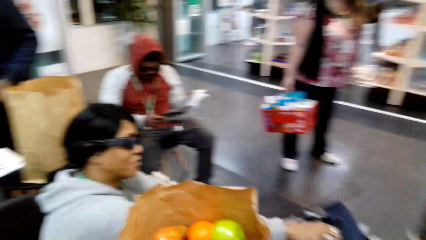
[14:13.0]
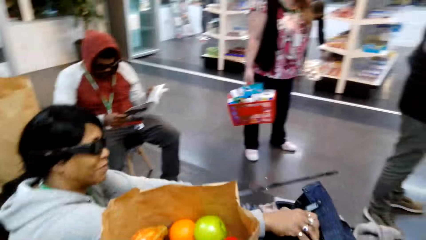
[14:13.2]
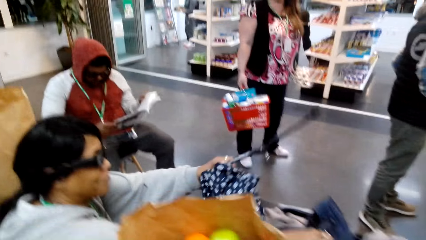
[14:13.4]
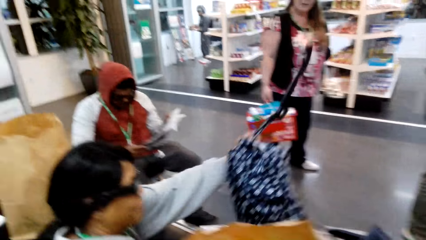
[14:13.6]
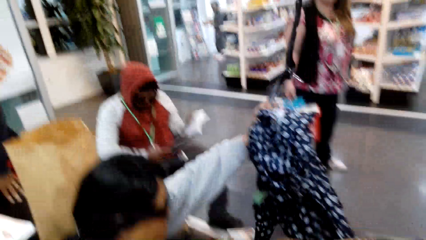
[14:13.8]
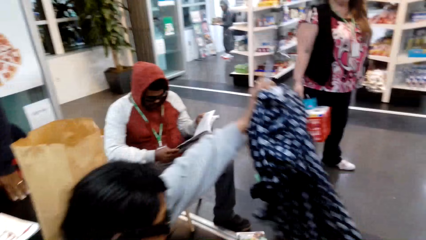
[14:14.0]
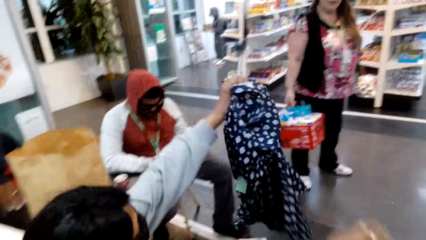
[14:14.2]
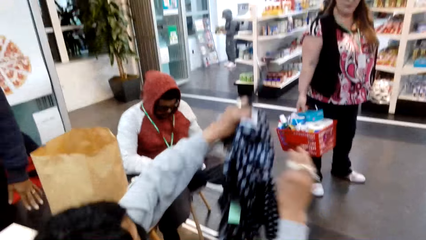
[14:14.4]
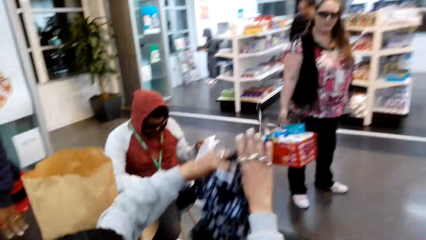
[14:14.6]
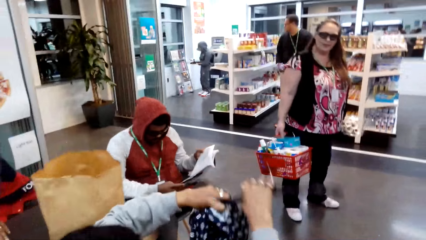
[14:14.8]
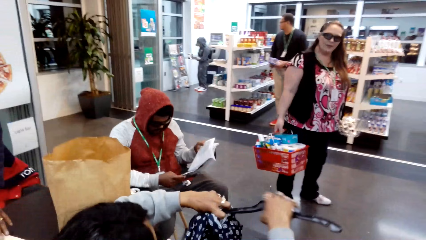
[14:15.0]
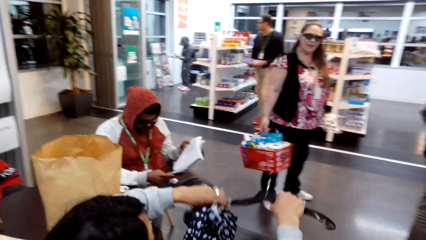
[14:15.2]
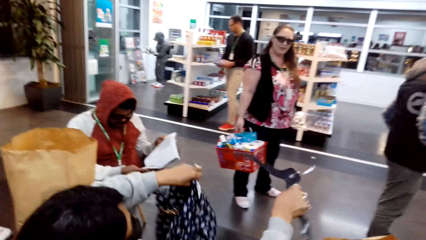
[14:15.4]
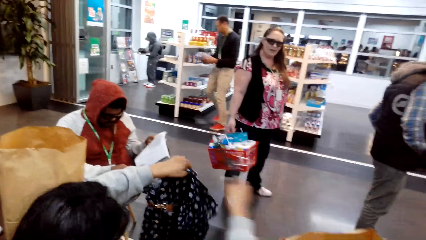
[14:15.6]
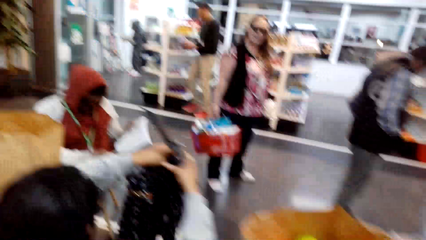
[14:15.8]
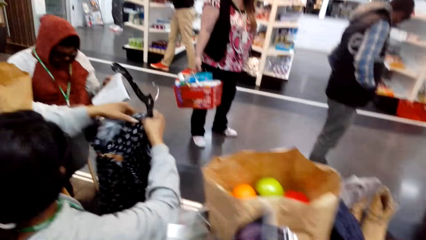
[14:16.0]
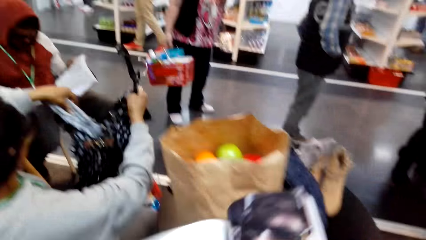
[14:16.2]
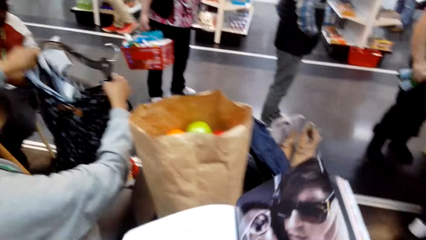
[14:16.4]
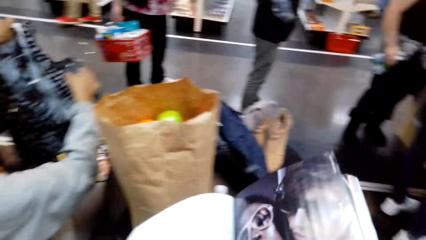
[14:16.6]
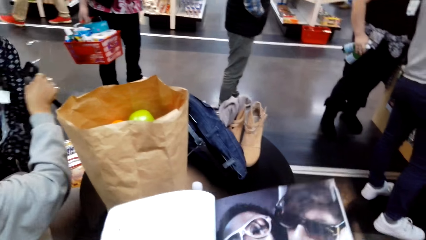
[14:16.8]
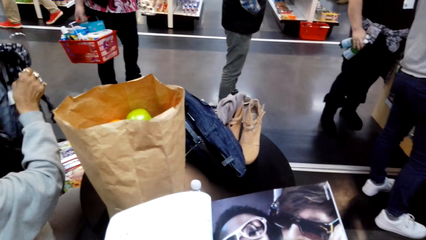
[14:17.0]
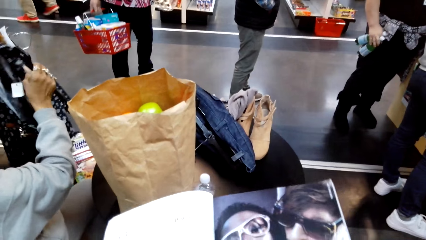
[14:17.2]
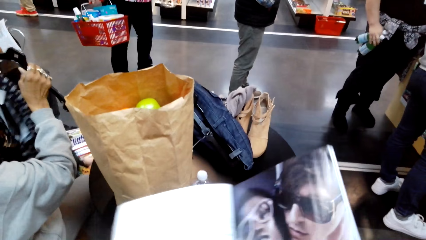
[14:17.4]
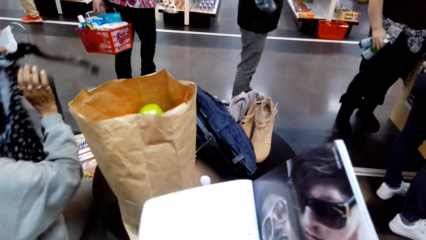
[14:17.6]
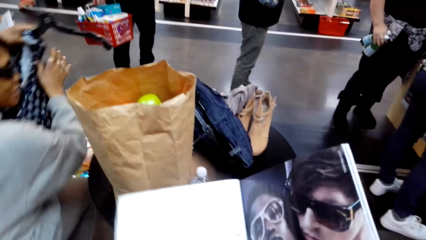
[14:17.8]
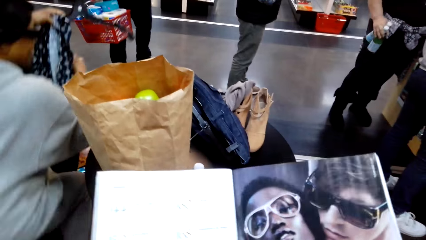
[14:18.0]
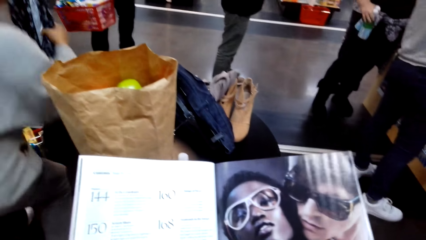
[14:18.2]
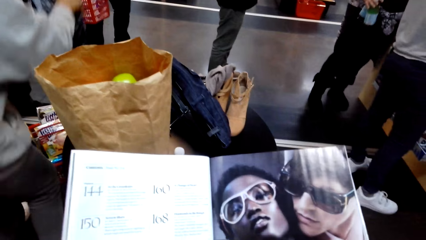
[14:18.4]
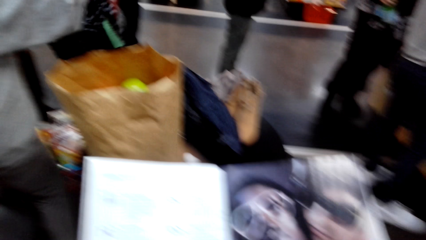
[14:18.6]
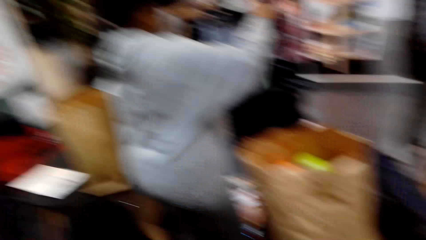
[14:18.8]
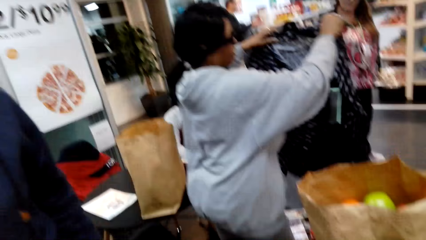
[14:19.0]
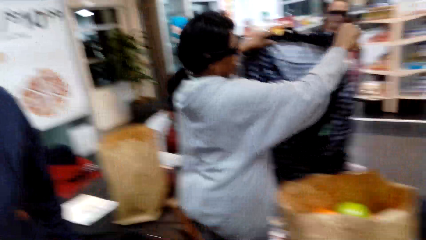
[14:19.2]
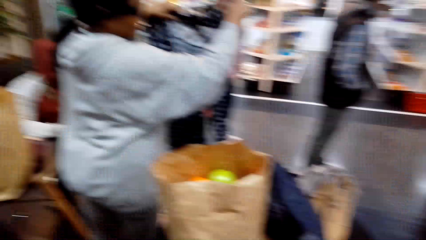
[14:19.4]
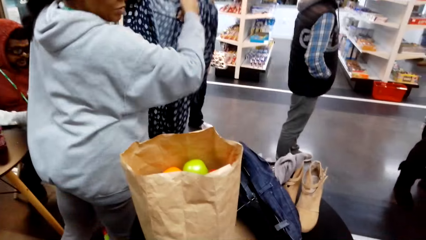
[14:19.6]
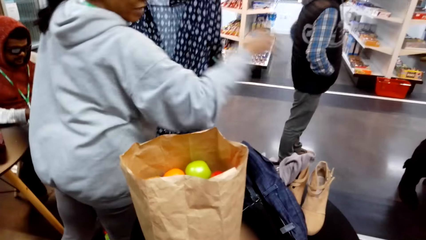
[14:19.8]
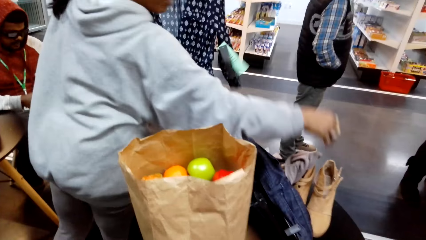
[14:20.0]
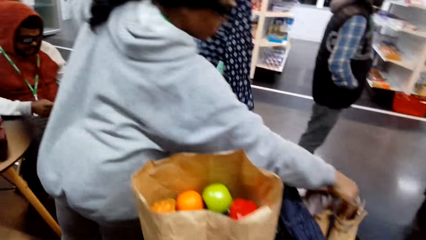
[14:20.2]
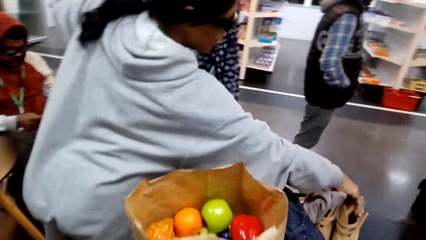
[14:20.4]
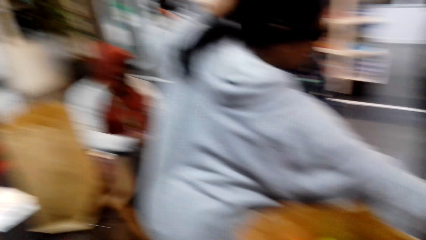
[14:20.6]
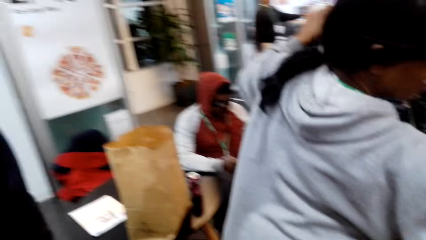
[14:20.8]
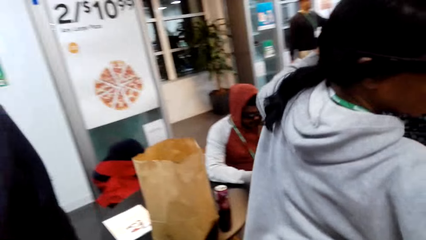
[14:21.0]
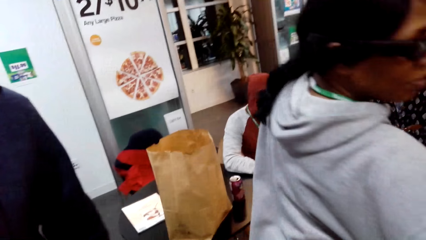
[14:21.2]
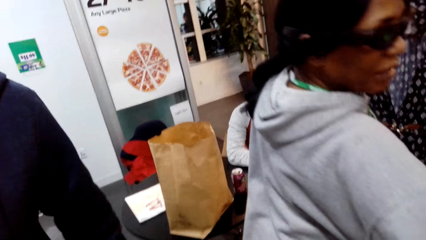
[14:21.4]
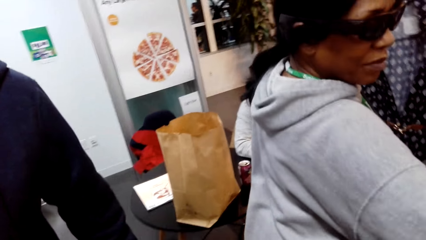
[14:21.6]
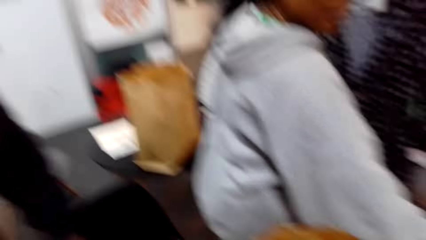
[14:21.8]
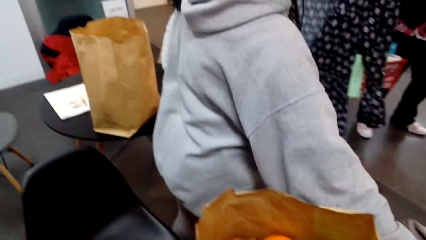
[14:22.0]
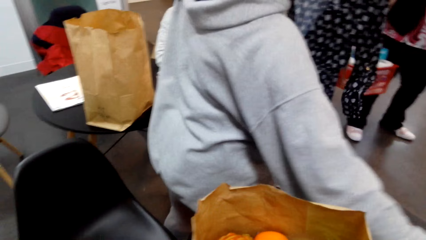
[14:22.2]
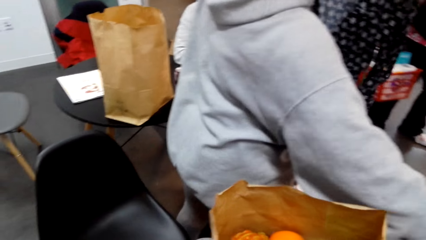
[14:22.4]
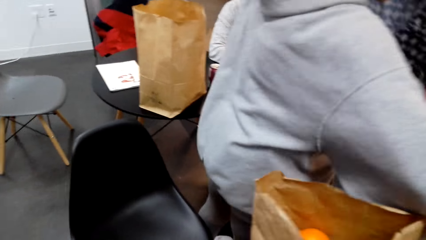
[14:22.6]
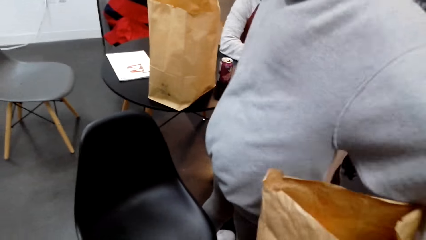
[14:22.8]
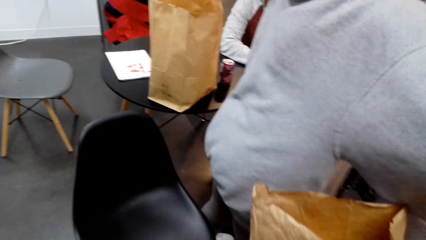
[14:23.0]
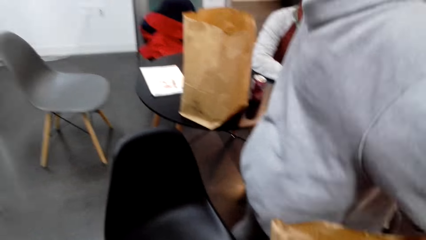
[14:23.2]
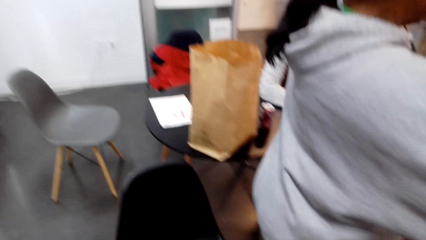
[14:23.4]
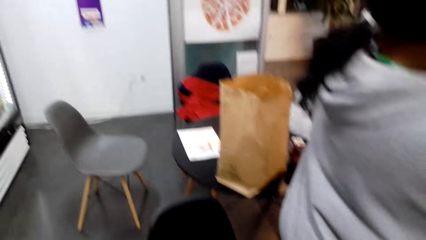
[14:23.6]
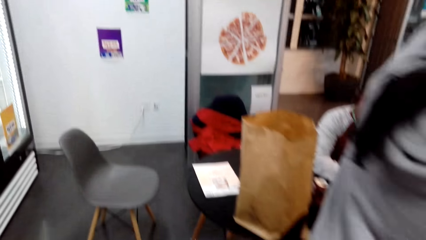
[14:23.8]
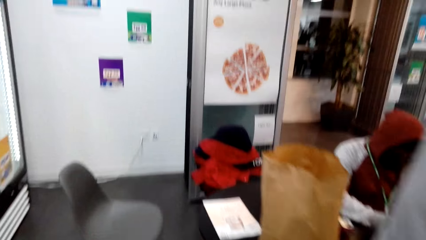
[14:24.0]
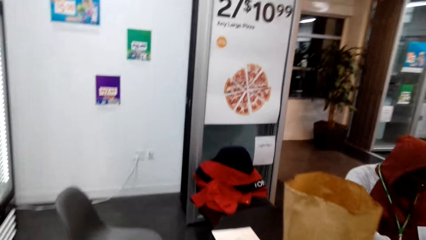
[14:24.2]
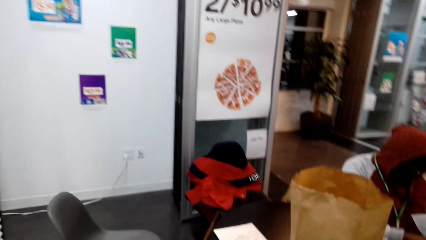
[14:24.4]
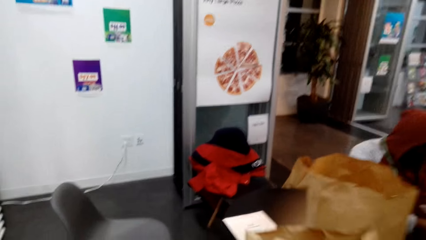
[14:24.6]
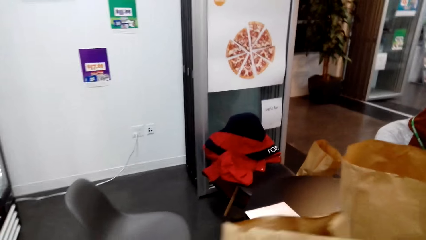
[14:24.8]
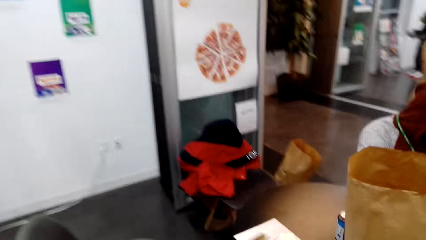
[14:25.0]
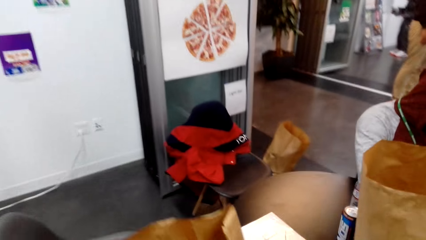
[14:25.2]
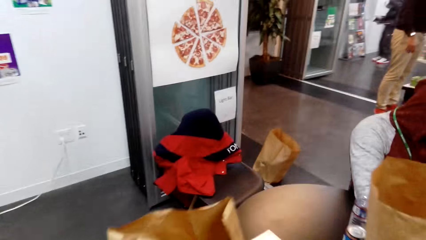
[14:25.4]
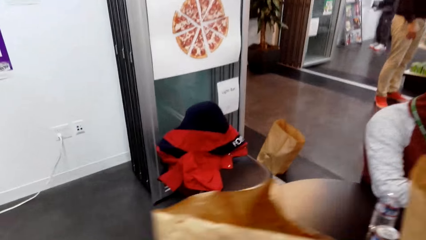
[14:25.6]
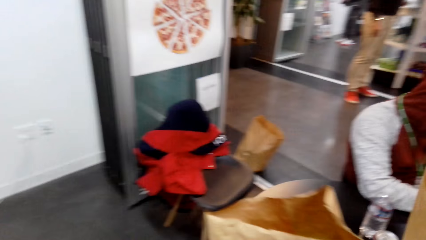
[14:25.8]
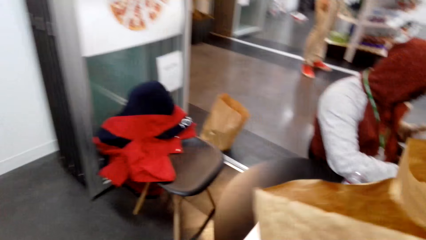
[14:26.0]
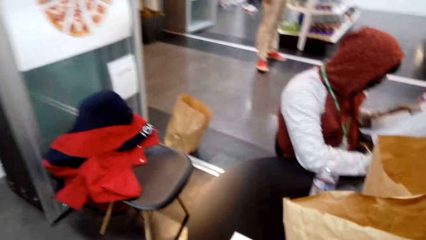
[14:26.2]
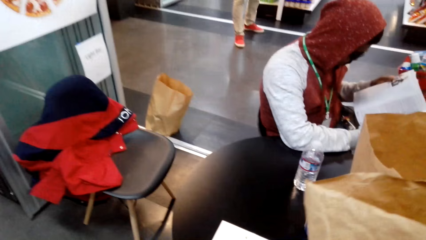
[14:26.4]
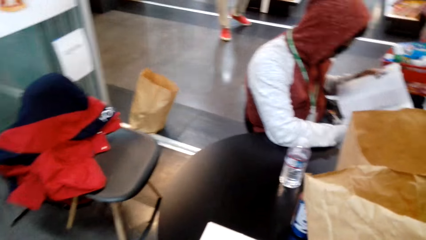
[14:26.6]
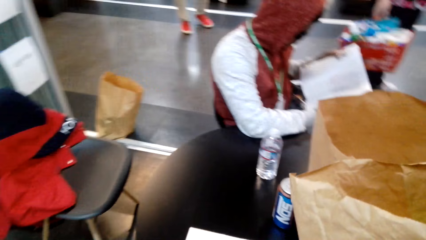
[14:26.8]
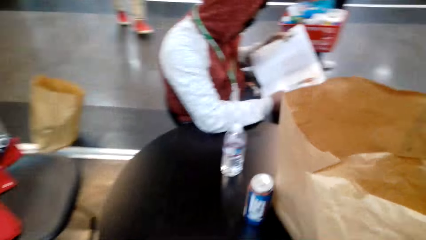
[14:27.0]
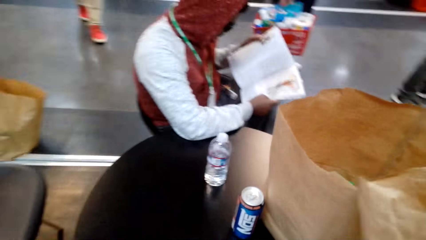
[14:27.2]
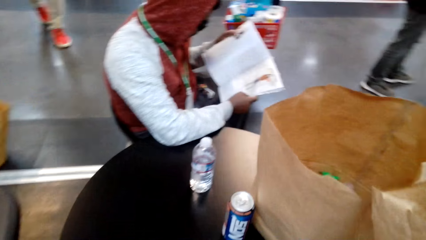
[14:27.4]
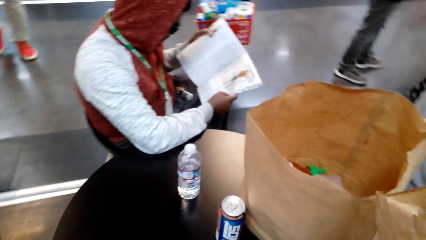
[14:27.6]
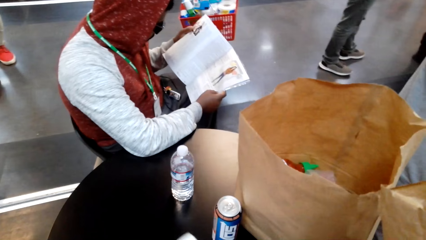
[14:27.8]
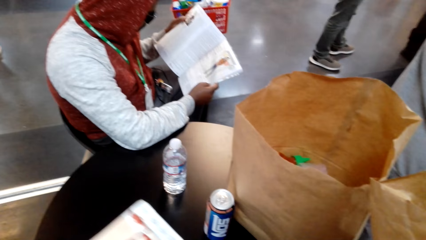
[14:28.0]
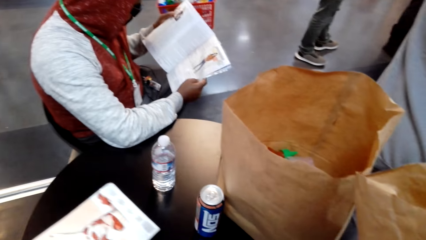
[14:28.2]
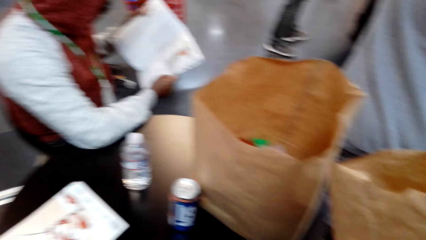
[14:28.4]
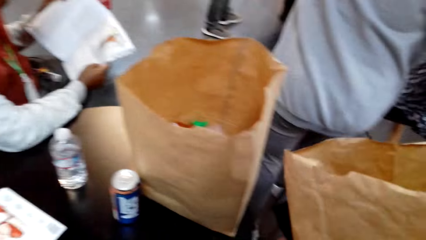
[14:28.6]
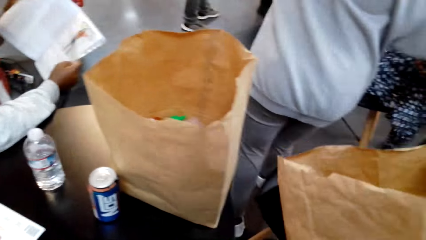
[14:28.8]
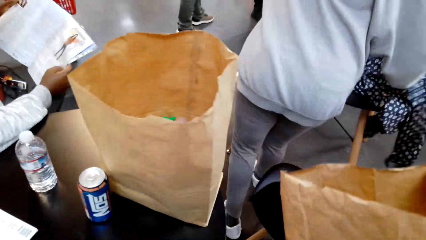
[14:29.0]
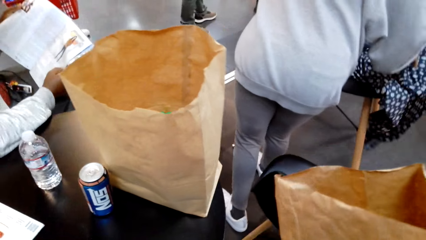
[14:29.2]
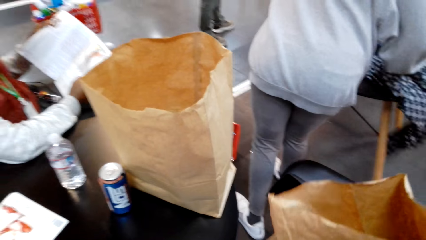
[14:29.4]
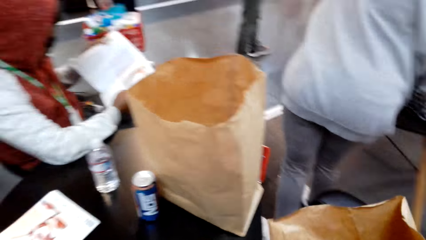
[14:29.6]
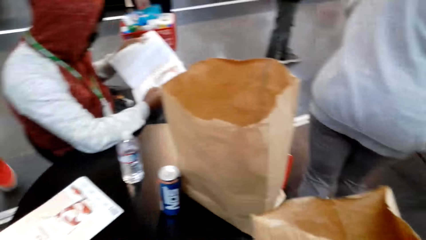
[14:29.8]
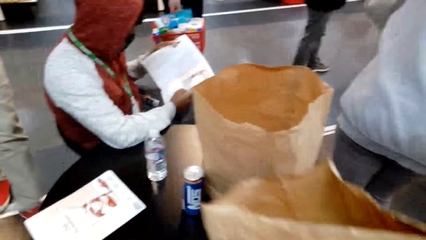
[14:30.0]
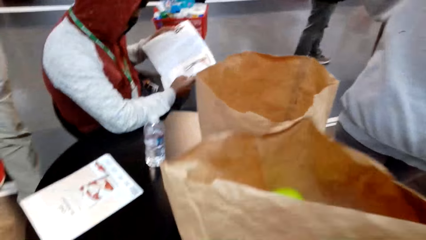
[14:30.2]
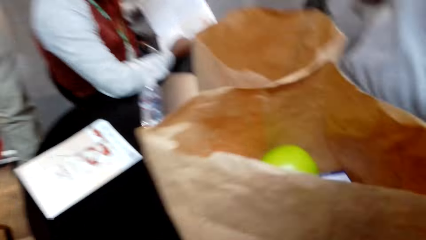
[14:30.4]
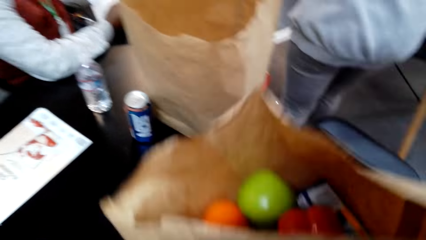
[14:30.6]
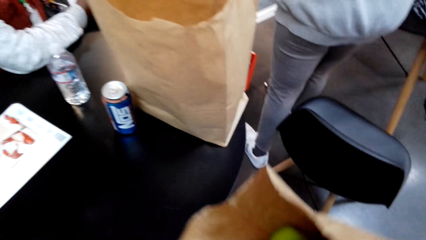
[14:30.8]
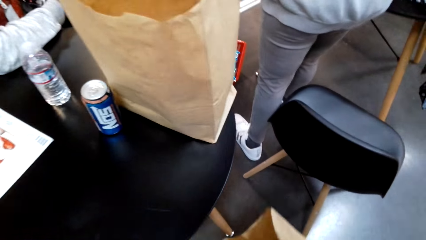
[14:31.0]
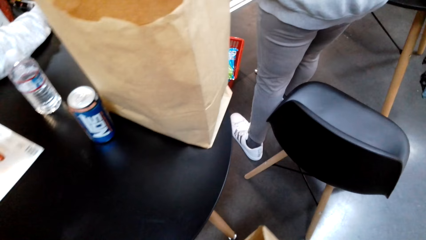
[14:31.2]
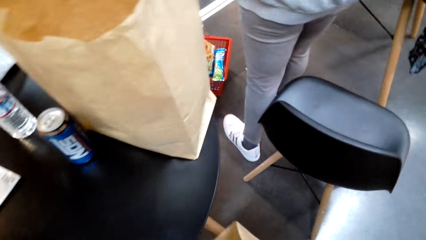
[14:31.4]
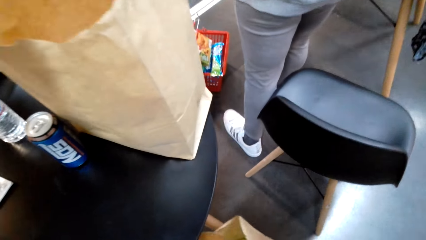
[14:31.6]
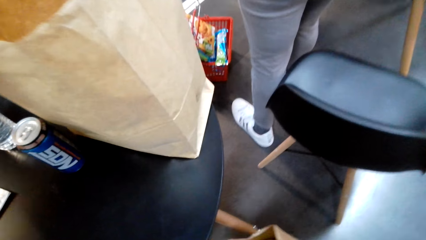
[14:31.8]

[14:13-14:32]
A man lifts a cloth. The camera wearer looks around. They read the magazine. The man stands up. The camera wearer walks around. The man touches something. The camera wearer removes the paper from the table. They walk around. They walk around again. They place the brown bag on the table. Another man reads a magazine. The camera wearer reads the magazine. They look around, lift the brown bag, put the brown bag down, and look around.
